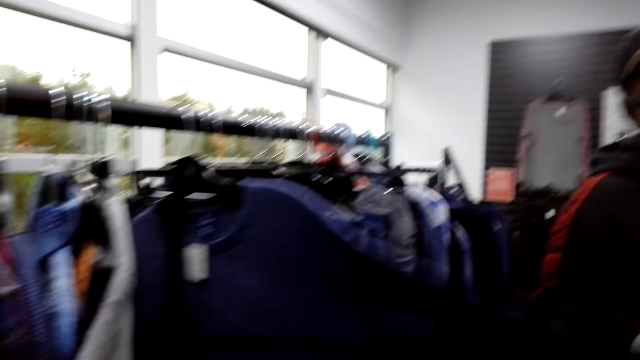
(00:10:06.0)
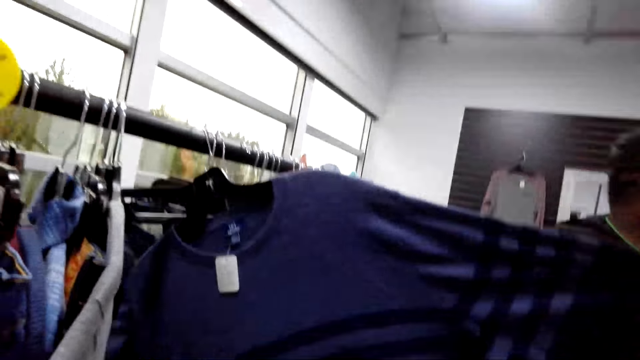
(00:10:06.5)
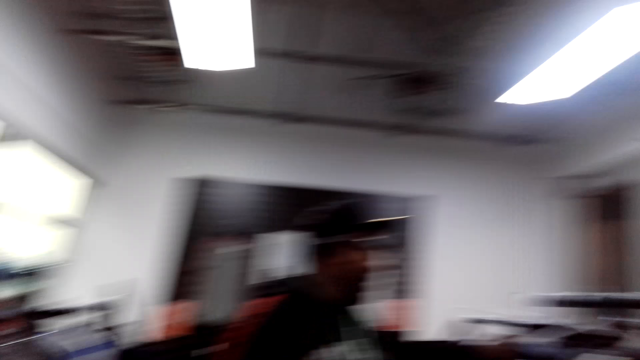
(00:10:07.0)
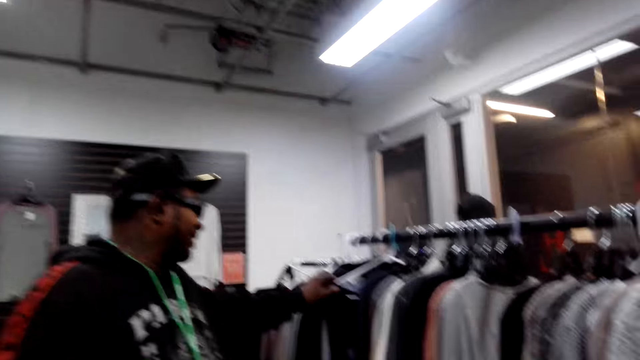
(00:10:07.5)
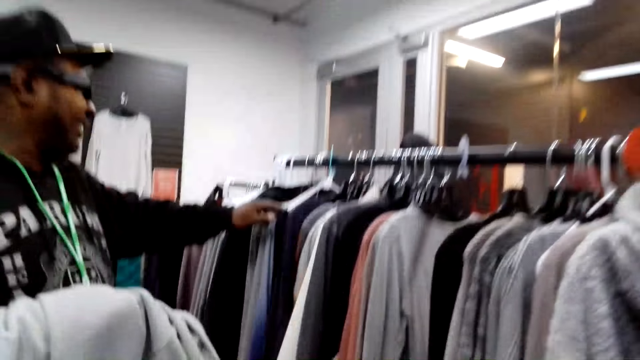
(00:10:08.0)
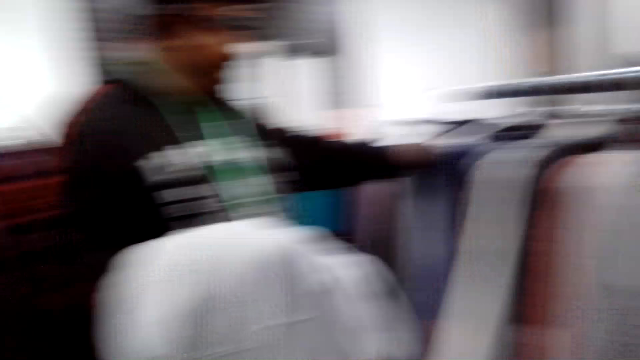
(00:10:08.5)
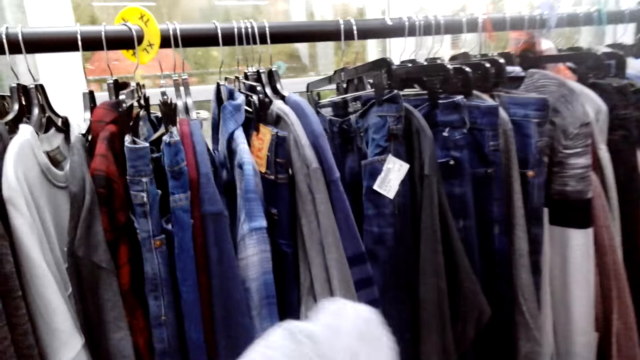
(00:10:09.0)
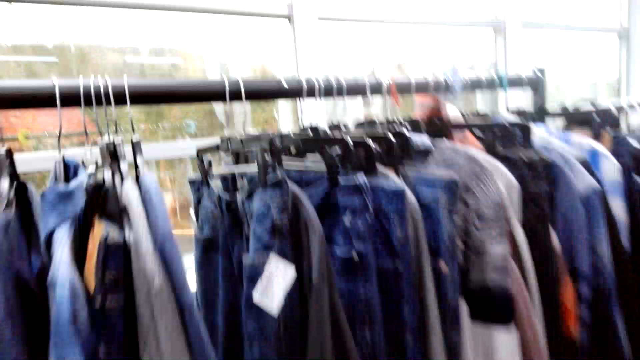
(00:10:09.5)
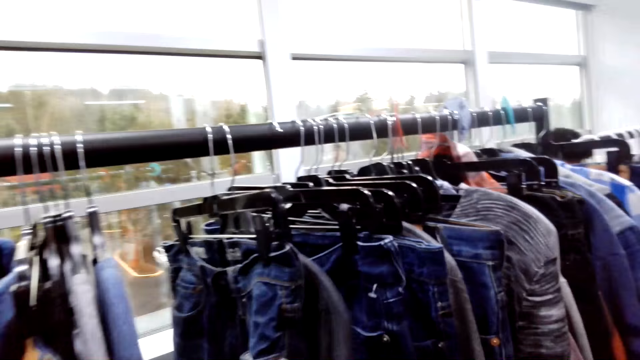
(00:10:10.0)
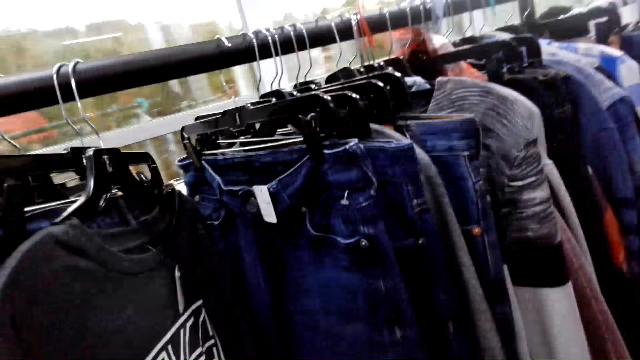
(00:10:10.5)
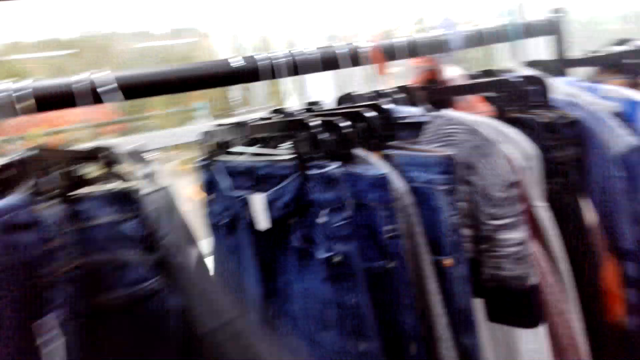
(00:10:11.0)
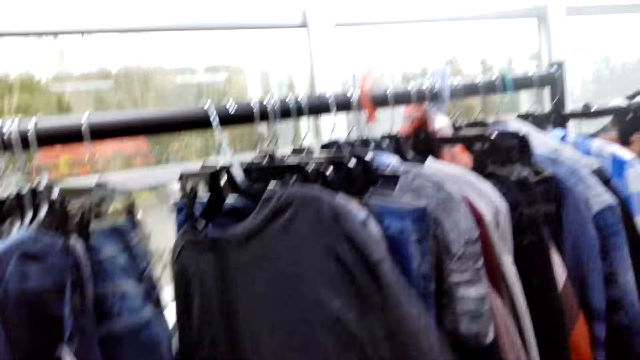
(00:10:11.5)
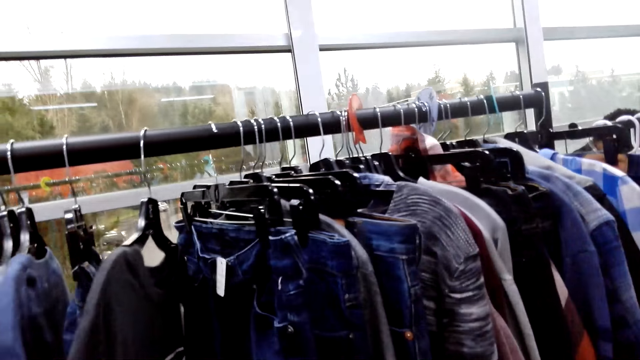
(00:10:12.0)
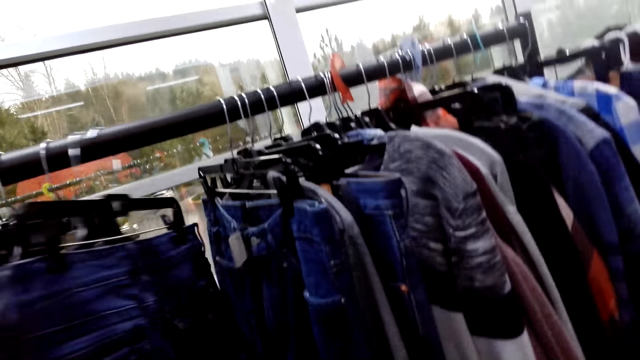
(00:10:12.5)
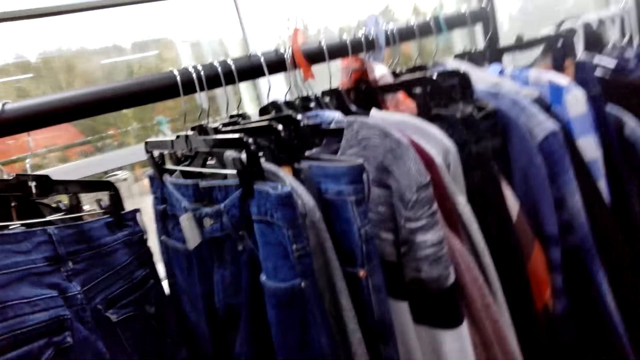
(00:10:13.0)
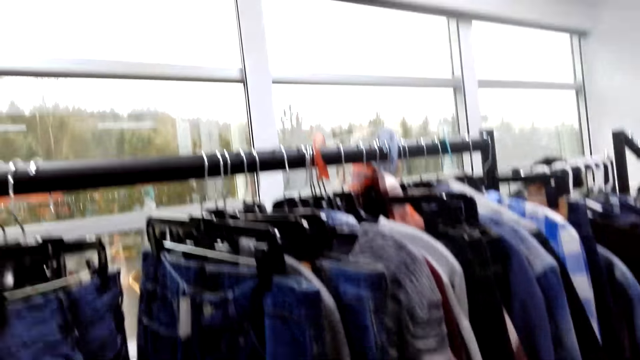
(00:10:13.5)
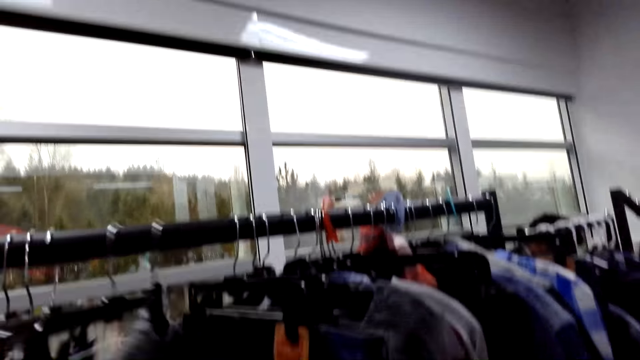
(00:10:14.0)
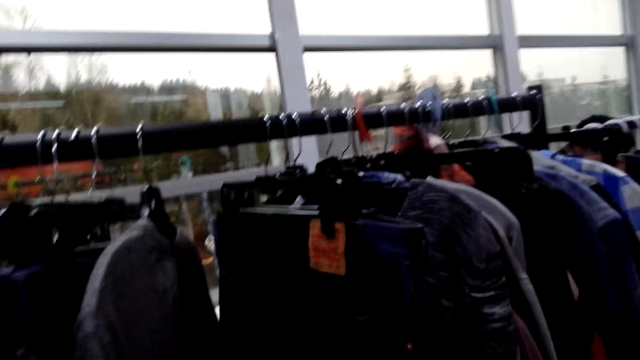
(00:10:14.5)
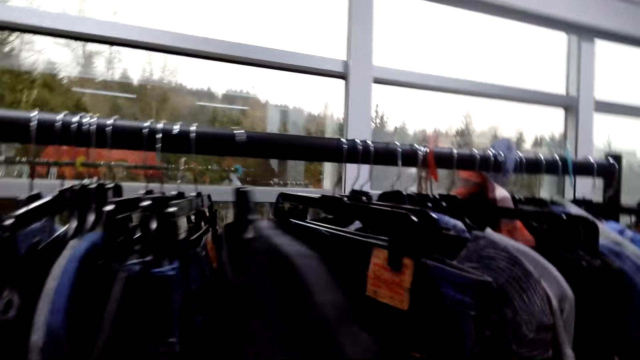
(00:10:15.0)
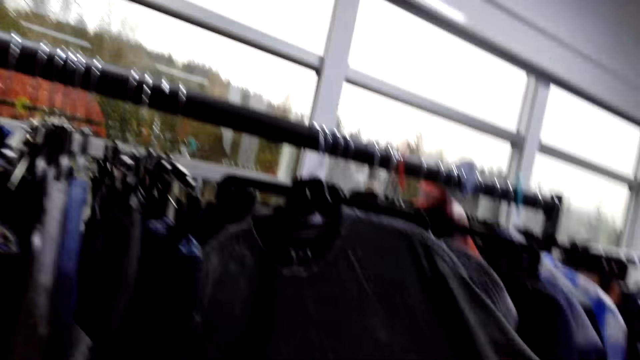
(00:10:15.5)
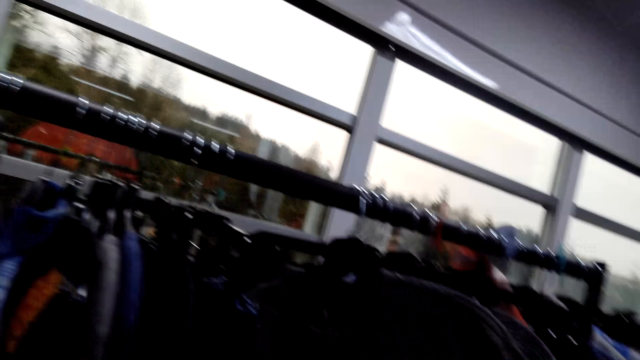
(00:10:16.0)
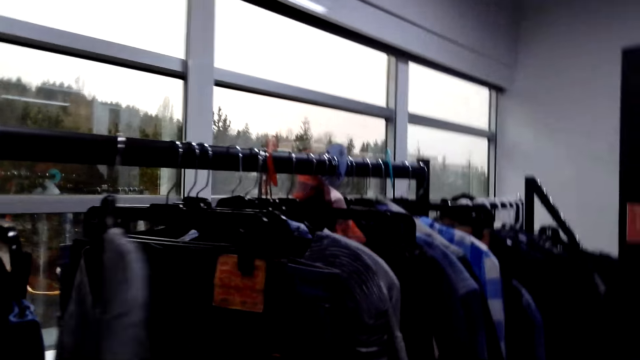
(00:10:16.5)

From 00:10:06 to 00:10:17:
The camera wearer turns the camera. They touch a sweater on the clothesline. They do something.

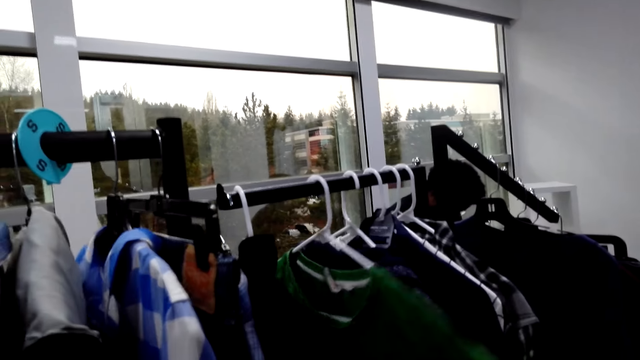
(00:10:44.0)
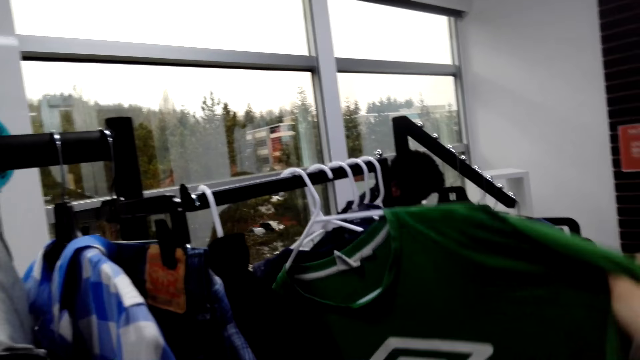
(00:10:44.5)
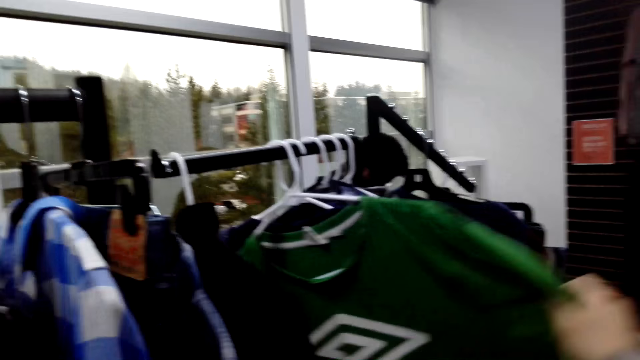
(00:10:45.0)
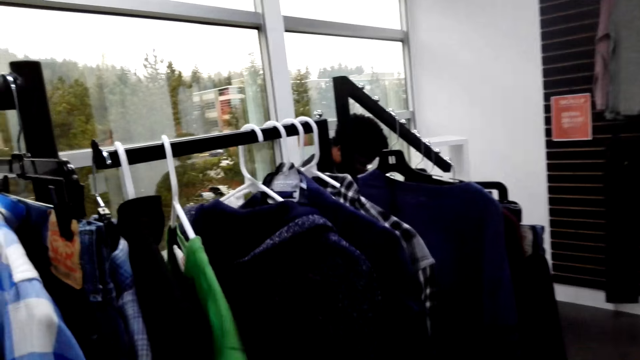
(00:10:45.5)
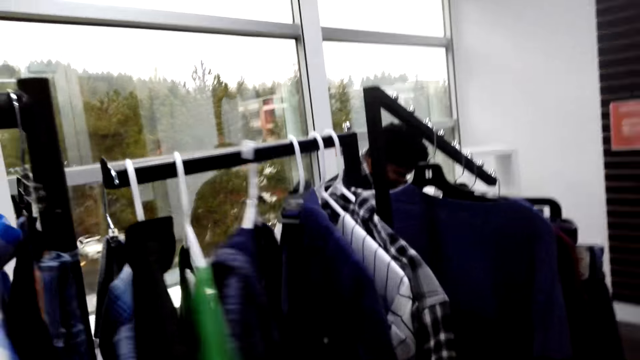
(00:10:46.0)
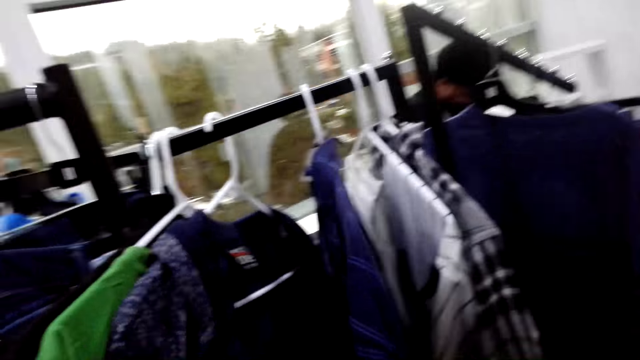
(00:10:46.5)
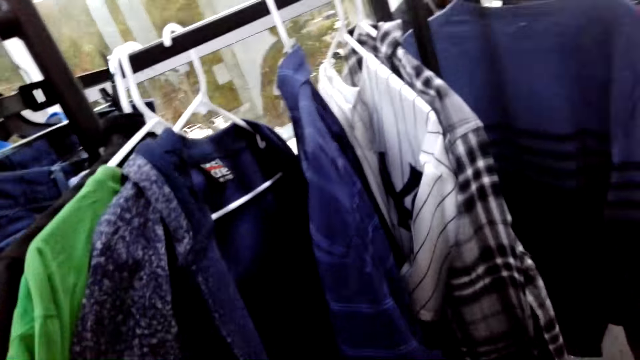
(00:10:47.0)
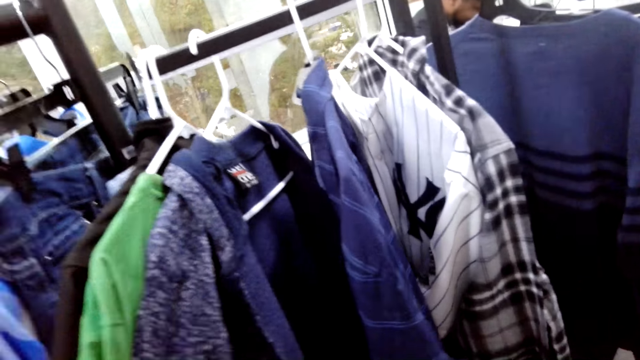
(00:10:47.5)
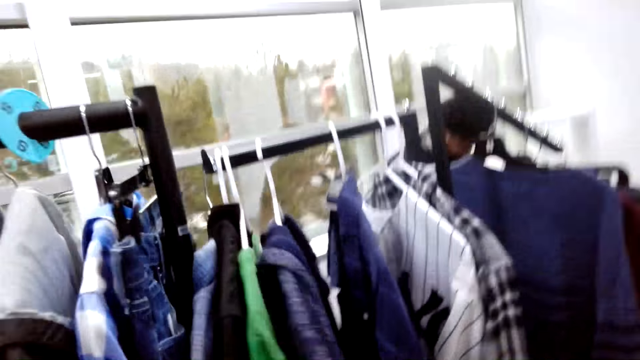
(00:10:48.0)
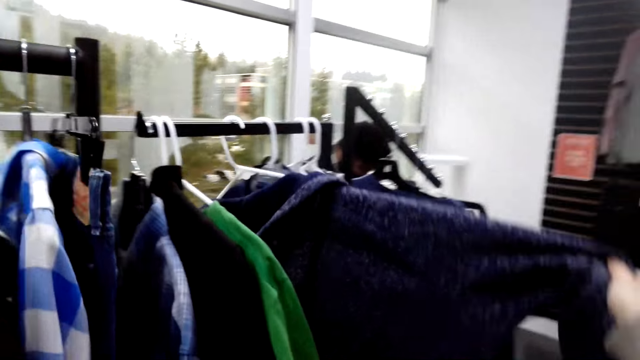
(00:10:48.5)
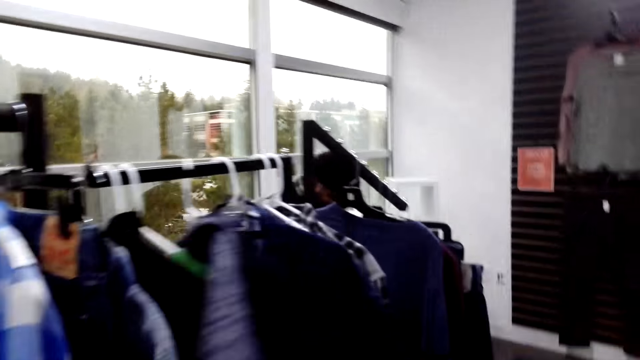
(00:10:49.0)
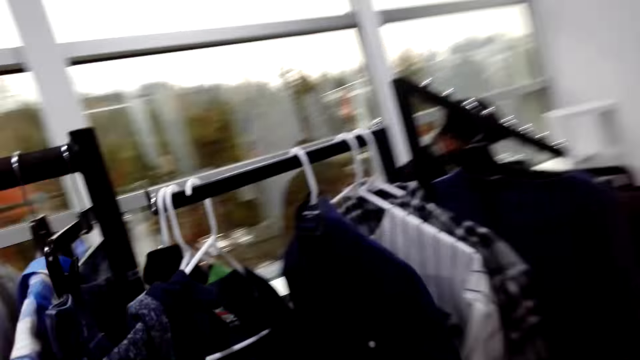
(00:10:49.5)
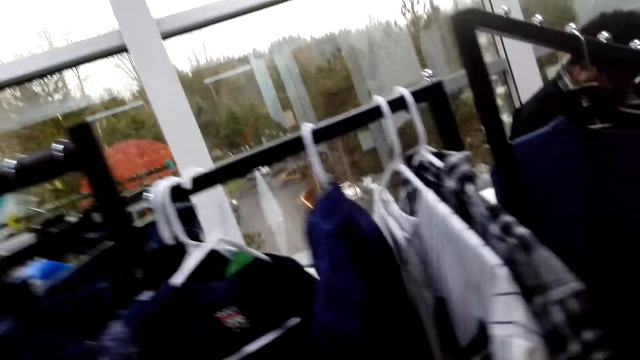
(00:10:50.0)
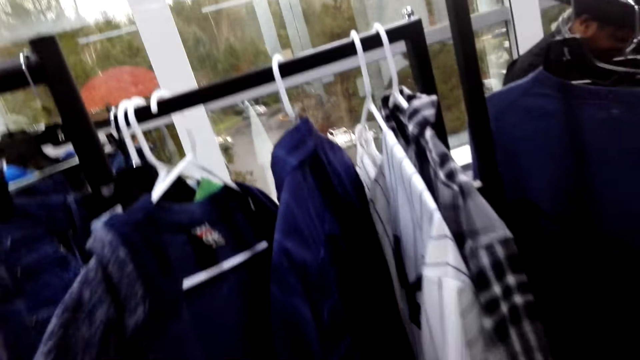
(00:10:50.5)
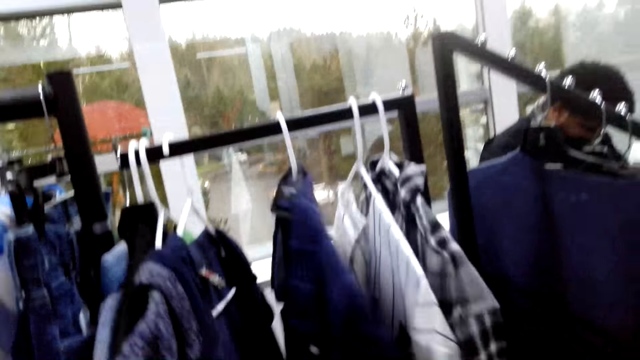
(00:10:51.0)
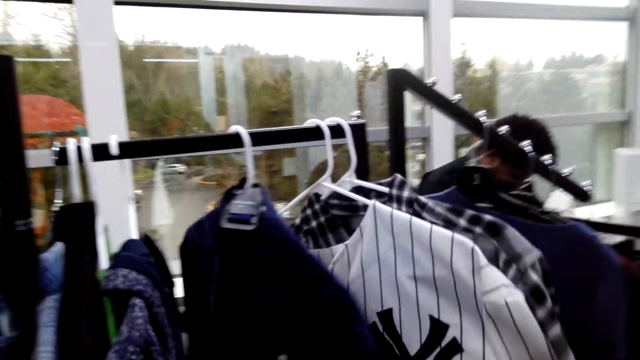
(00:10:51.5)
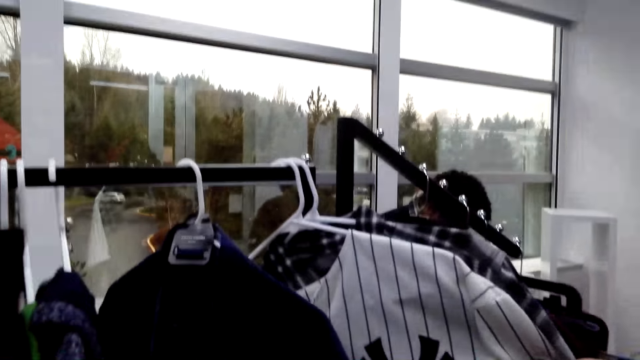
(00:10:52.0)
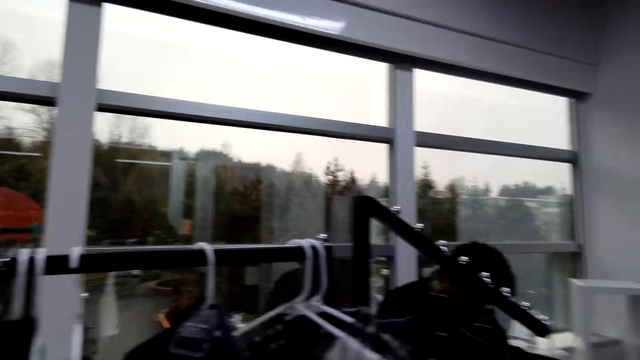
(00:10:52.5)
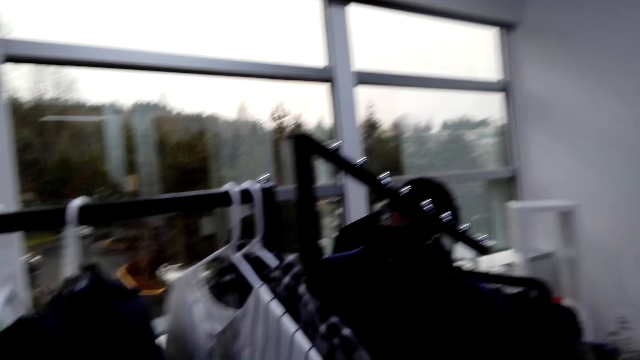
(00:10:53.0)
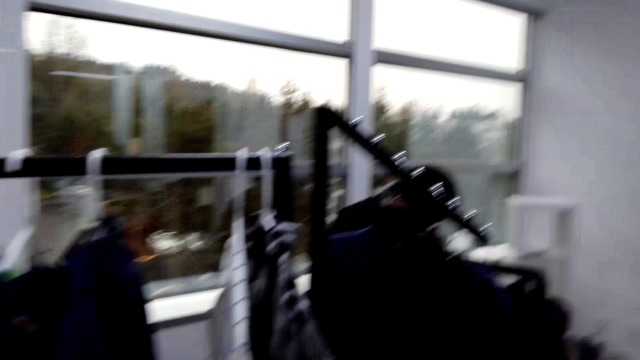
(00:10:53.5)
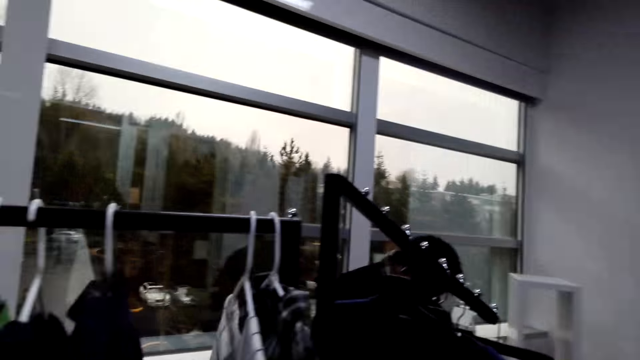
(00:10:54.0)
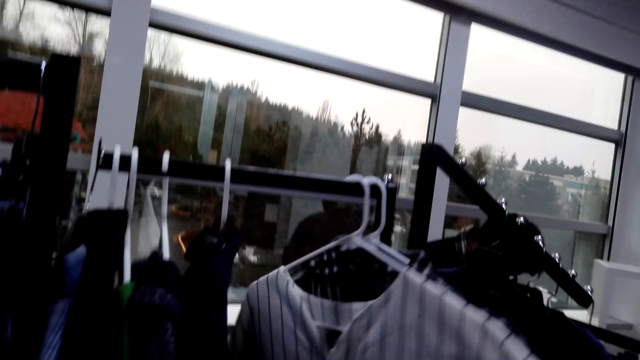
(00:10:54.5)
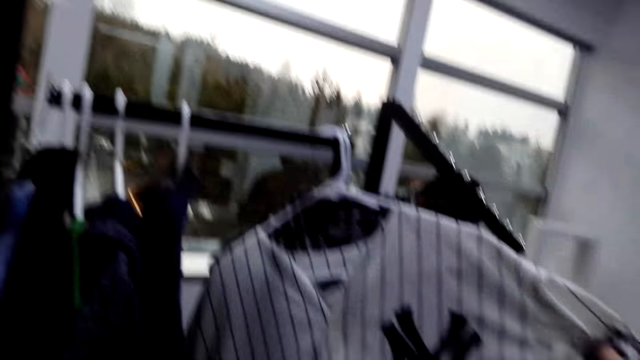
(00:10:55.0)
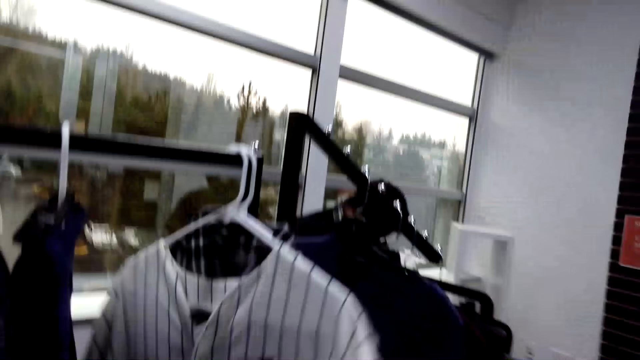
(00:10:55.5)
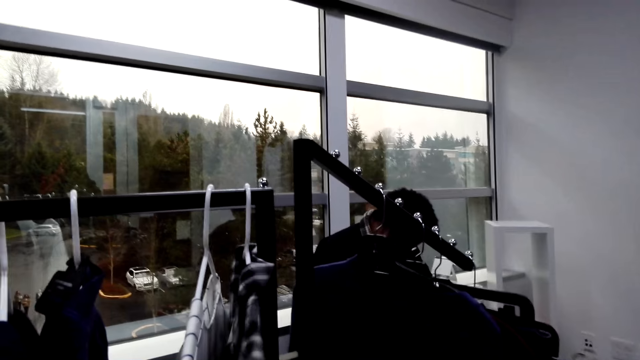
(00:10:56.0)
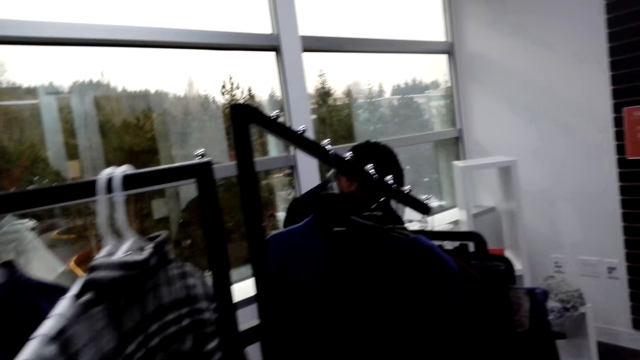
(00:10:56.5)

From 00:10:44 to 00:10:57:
The camera wearer touches a sweater on the clothesline.
